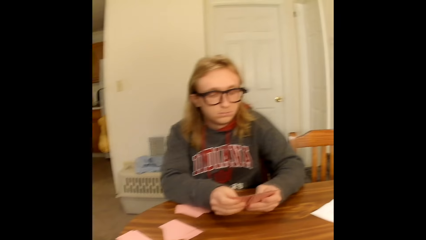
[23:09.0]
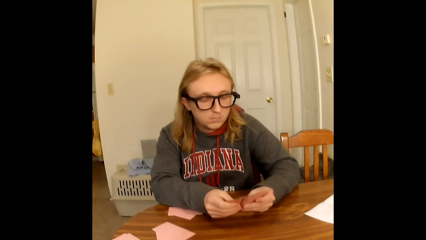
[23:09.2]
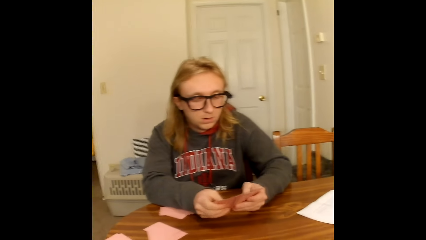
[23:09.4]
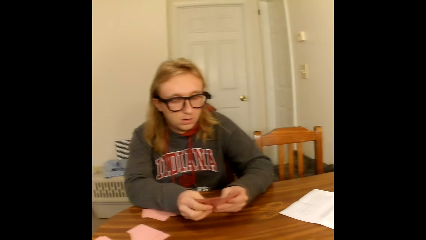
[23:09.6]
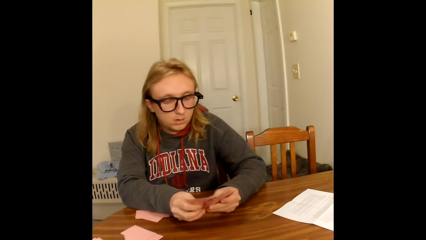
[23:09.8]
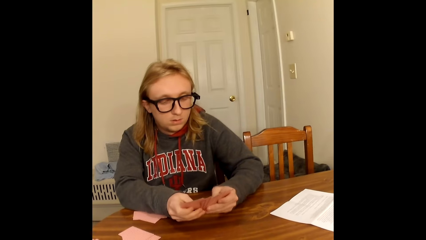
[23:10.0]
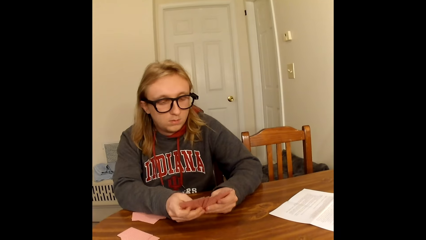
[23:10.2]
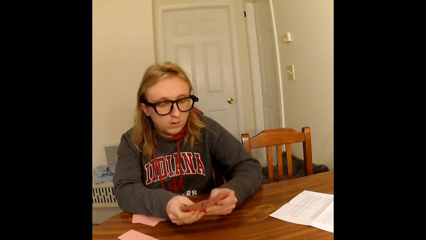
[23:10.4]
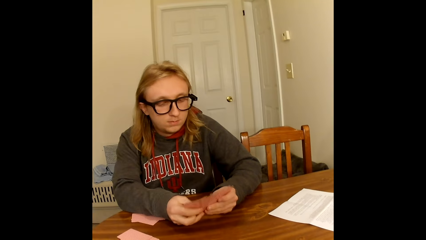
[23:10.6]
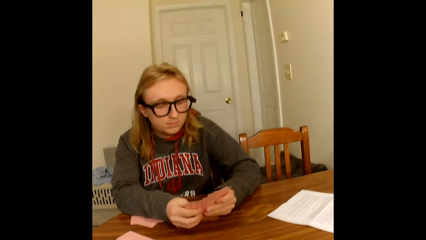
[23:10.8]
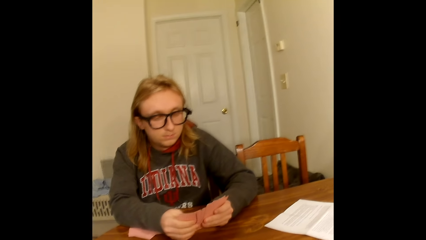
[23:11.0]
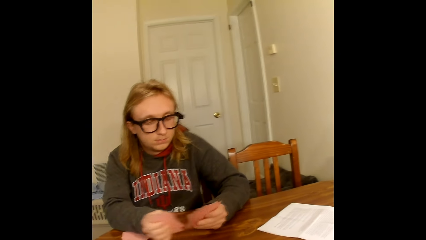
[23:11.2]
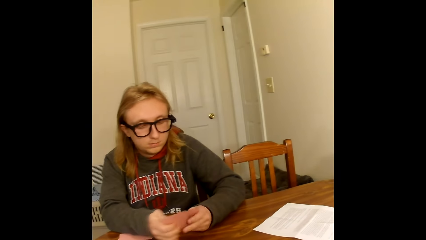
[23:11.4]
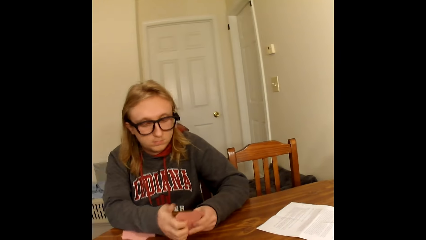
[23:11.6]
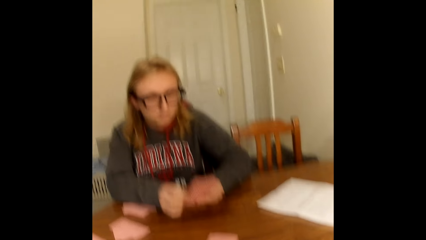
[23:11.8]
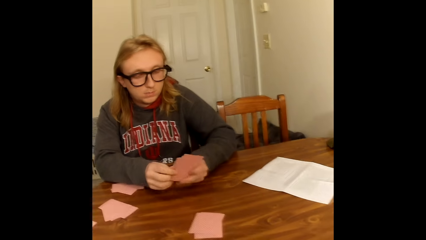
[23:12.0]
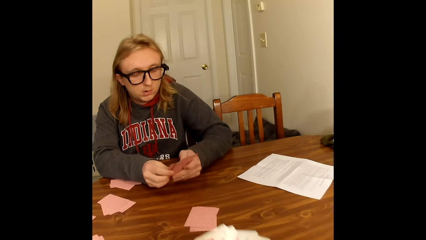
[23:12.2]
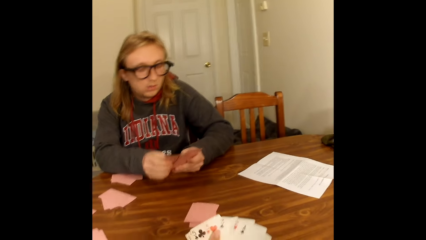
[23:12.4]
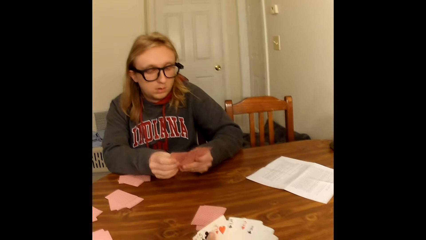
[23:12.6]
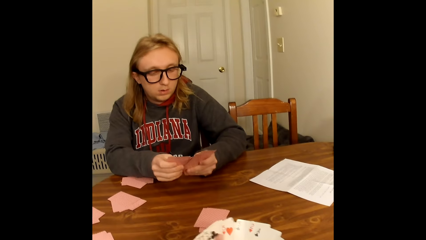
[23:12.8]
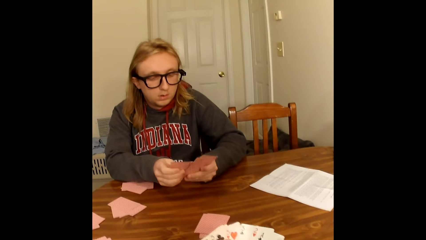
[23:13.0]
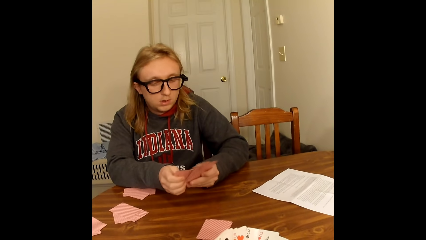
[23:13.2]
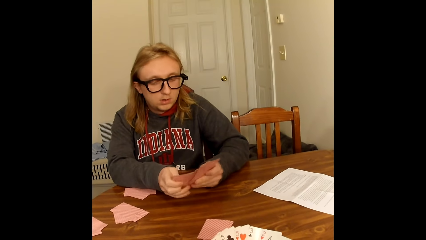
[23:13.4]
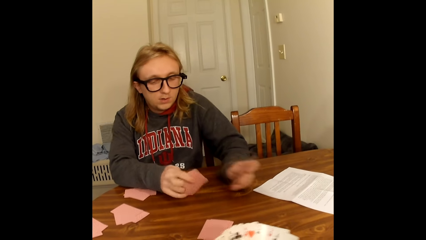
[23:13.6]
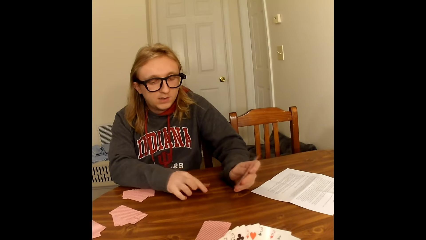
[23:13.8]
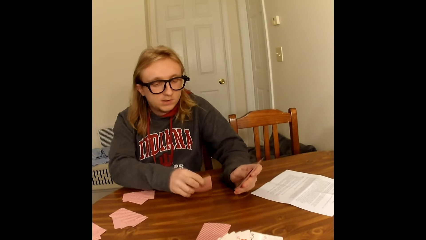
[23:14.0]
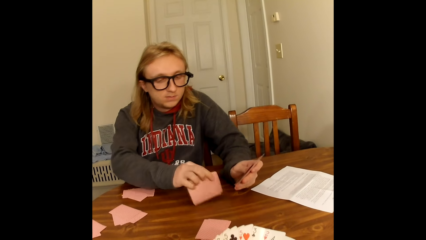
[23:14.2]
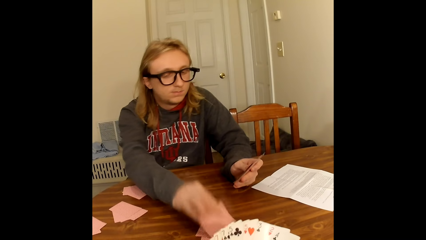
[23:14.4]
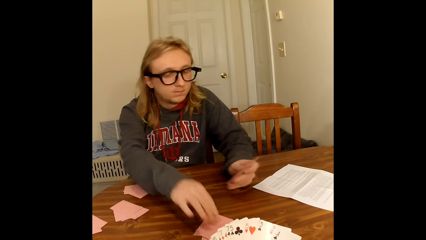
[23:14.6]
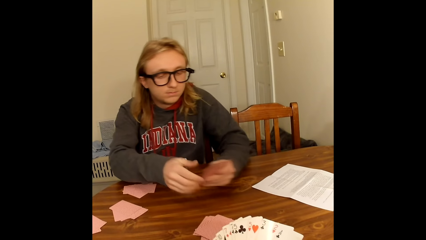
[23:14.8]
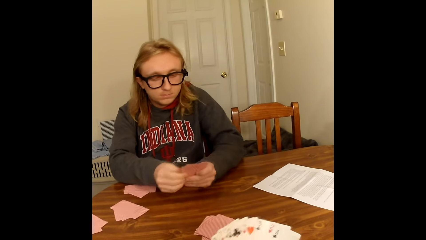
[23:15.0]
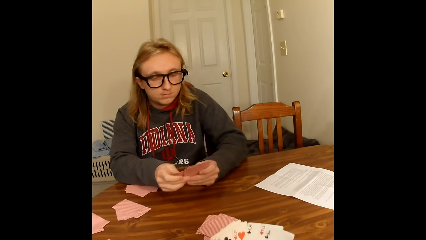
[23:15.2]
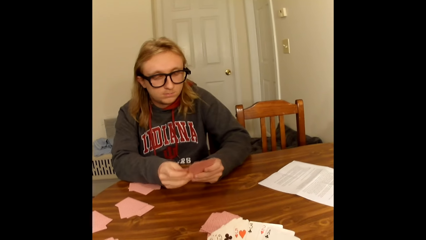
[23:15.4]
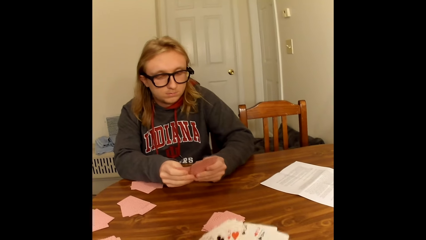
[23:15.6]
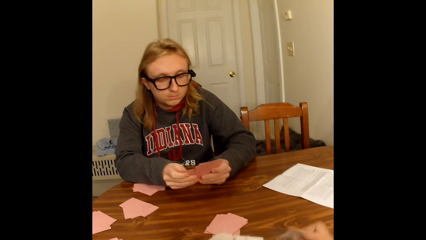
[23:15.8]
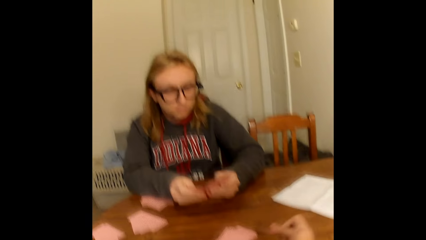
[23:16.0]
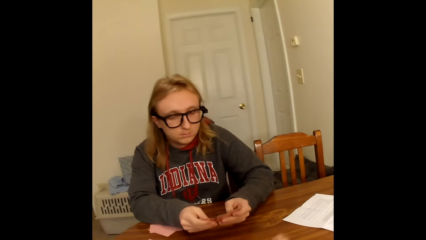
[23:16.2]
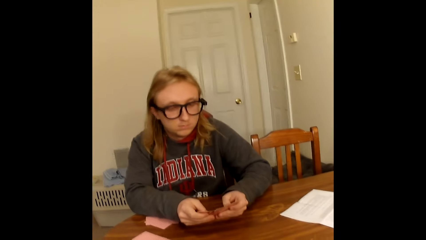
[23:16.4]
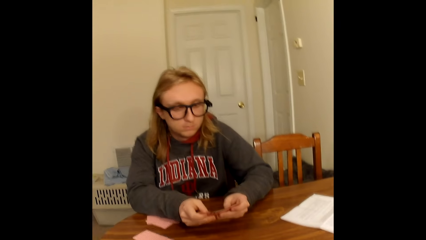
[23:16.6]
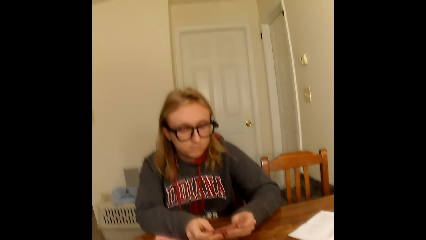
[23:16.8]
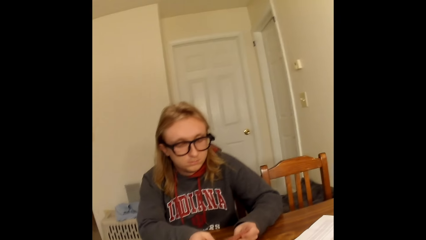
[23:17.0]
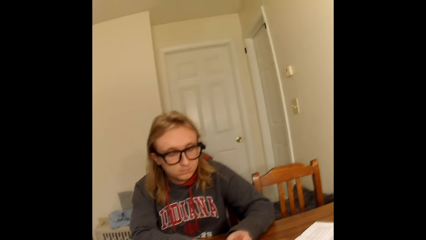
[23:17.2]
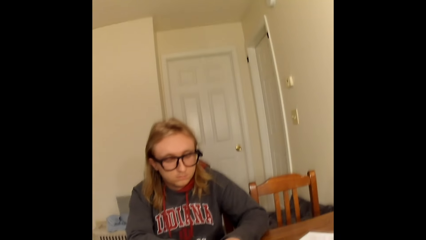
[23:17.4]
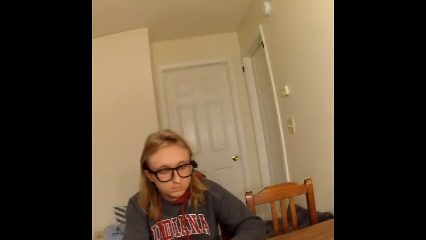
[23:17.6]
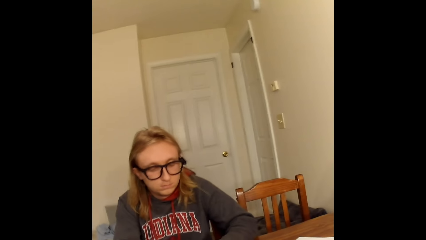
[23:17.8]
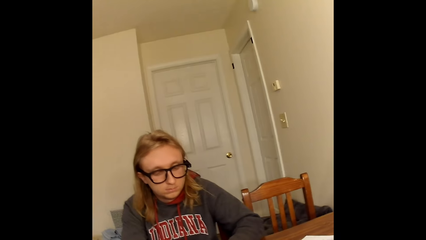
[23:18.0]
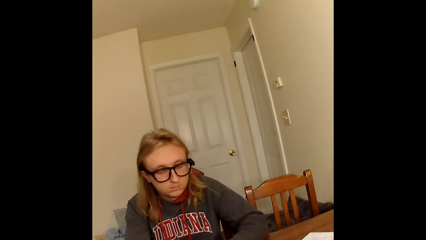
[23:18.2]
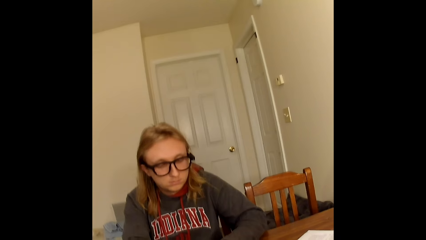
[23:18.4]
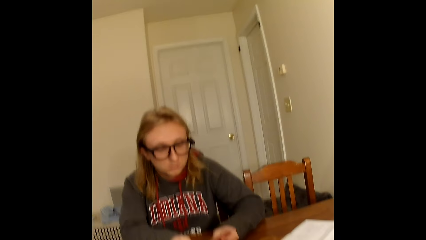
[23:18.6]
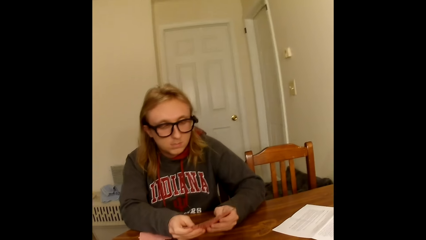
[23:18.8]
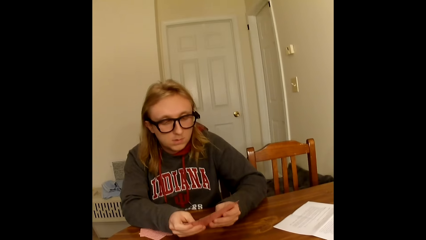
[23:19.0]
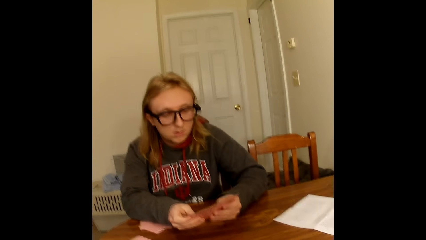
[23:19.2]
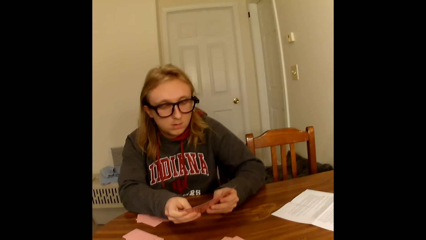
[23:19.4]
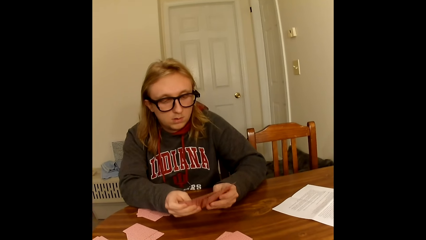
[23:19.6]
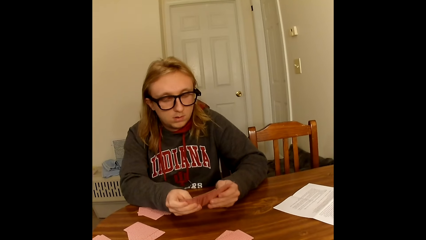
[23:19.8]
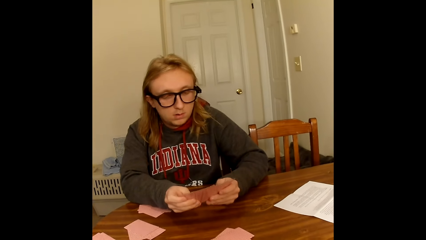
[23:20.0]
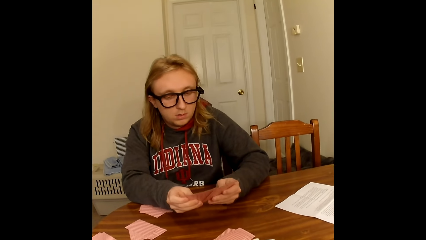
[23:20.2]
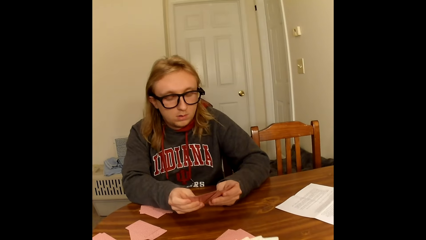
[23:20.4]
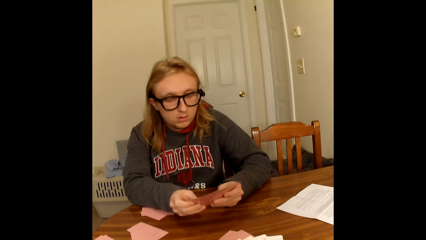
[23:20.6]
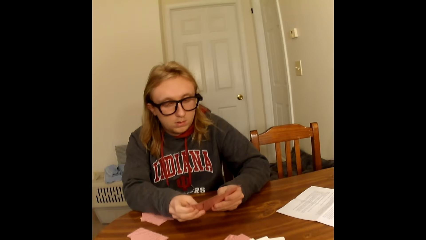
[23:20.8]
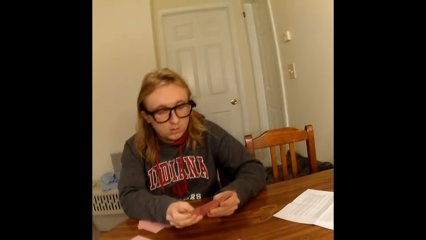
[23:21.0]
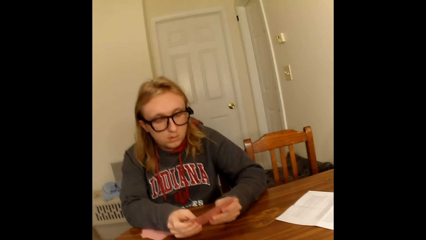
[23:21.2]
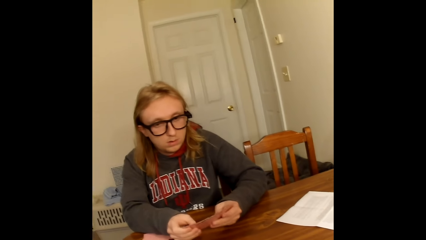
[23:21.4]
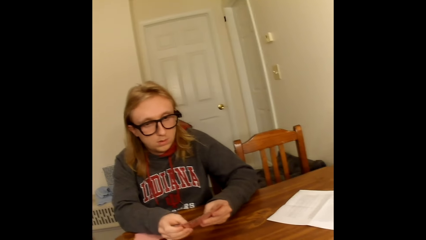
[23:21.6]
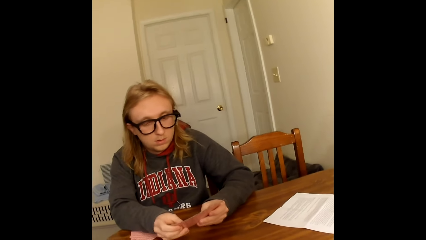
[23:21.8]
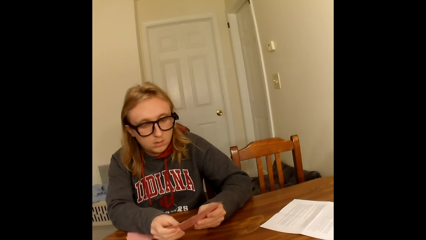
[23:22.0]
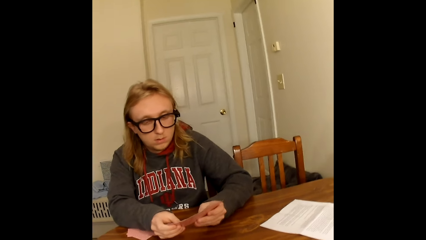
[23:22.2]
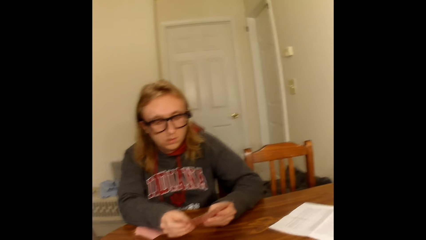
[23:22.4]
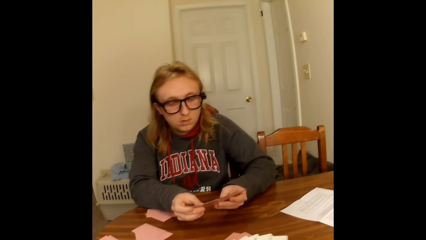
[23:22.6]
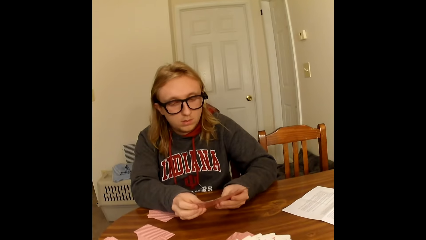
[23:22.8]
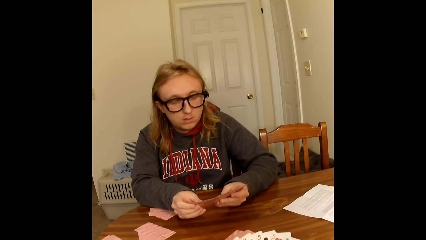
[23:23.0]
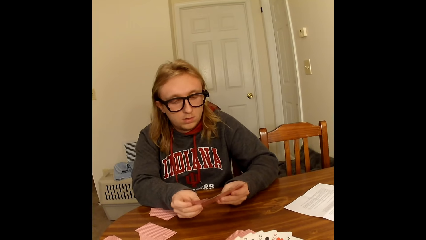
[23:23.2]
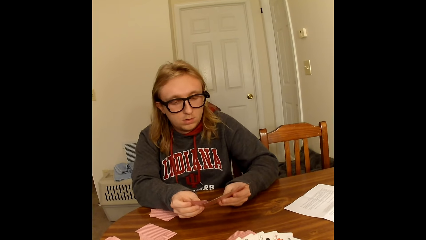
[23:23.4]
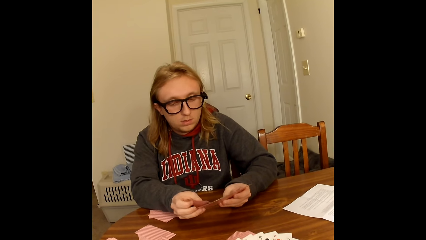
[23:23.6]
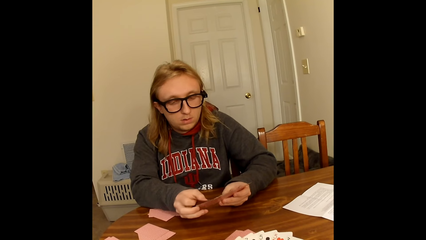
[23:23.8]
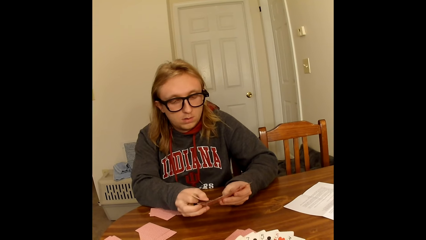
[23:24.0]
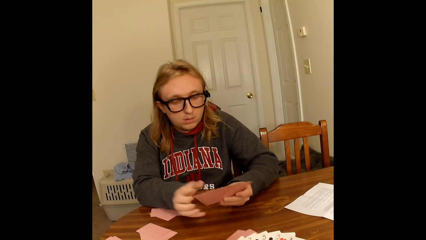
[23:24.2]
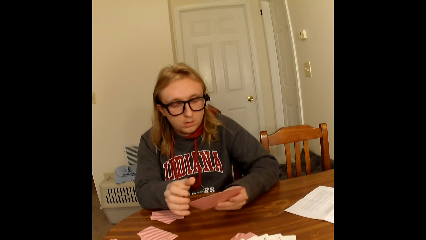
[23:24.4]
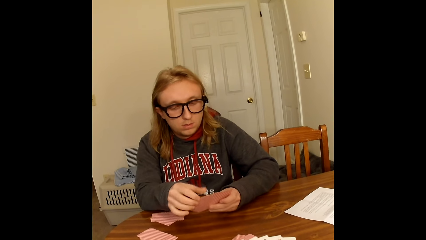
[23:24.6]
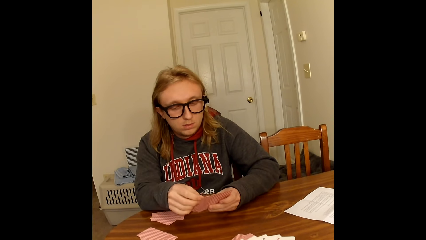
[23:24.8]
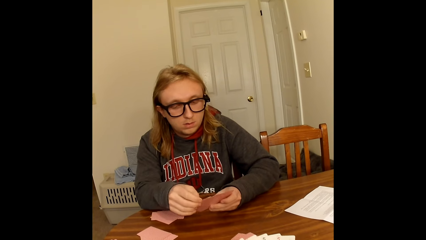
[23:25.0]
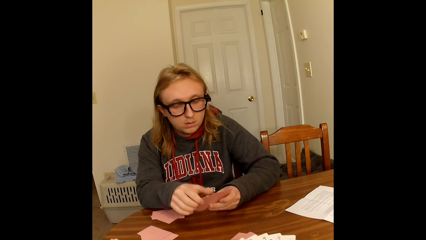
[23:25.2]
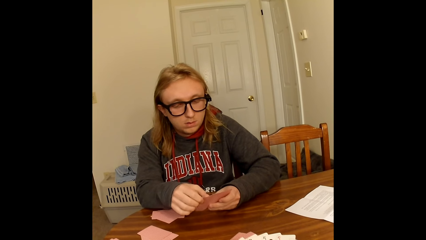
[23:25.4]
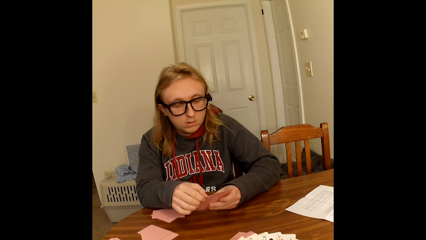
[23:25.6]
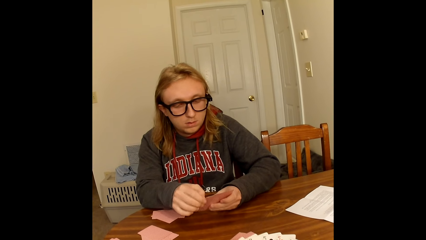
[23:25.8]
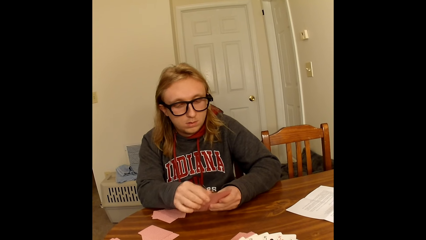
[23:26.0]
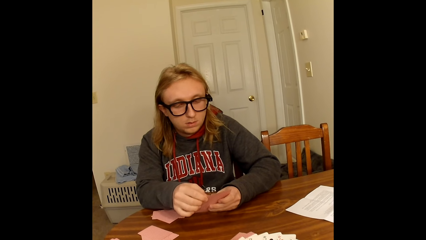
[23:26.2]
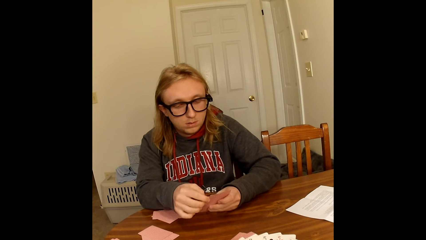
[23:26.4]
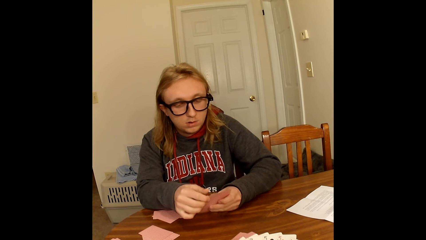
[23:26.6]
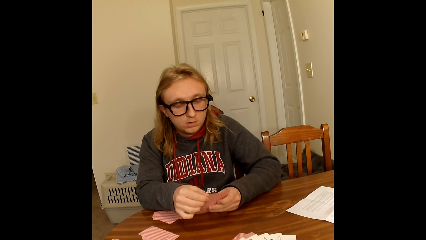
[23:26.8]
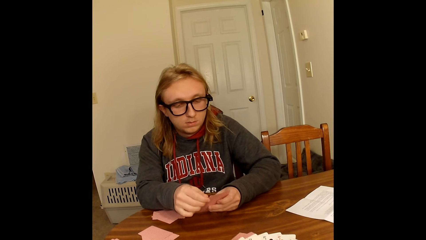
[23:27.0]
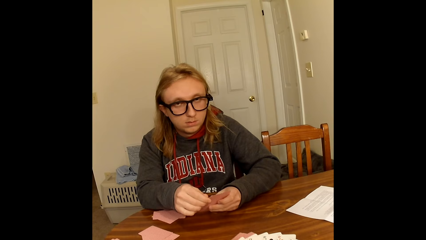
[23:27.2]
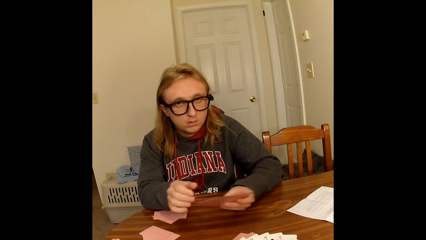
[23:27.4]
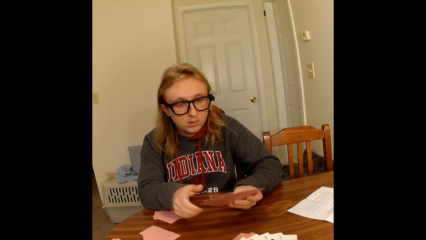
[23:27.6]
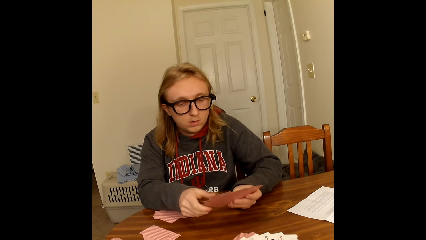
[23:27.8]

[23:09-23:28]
The camera wearer converses. A man converses. The man converses again. The man arranges the cards, and picks out some cards from the cards in his hands with his right hand. The man hits the cards on the table and places the cards on the table with his right hand. The man holds the cards in his left hand with his right hand, looks at the cards, and shuffles the cards in his hands with his thumbs. The camera wearer puts the cards on the table. They converse. The man looks at the cards.
